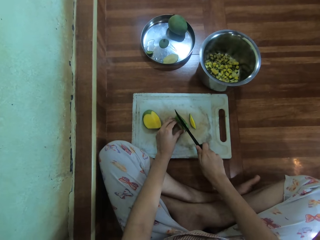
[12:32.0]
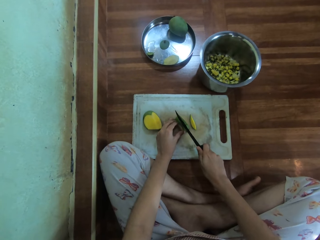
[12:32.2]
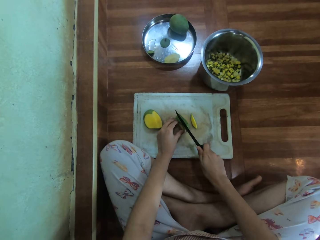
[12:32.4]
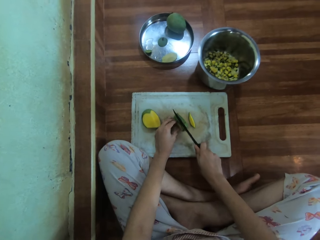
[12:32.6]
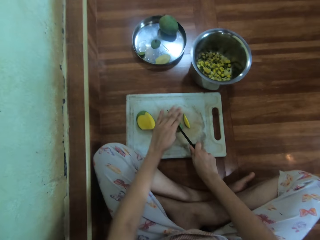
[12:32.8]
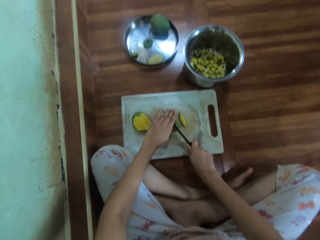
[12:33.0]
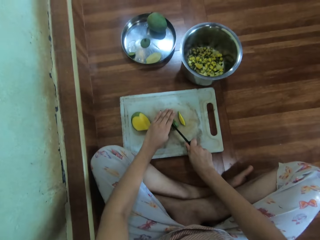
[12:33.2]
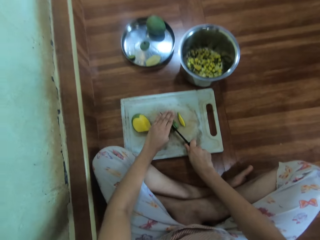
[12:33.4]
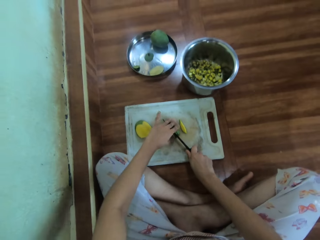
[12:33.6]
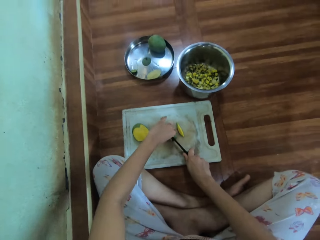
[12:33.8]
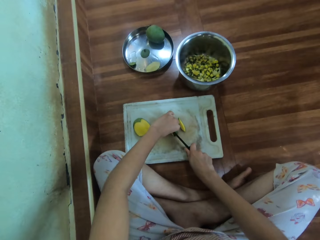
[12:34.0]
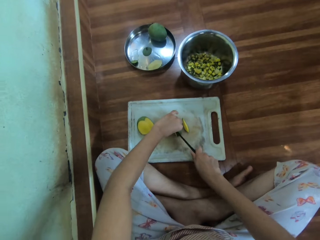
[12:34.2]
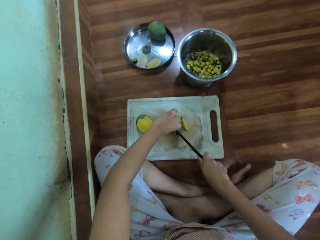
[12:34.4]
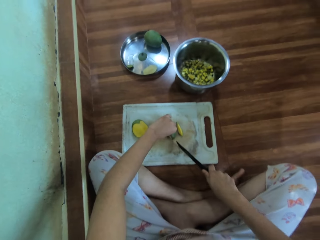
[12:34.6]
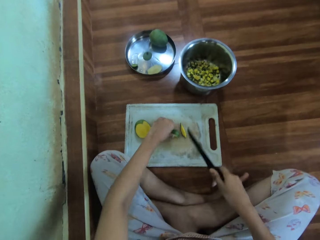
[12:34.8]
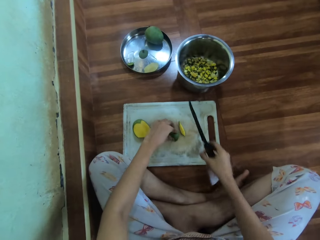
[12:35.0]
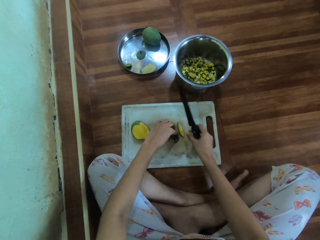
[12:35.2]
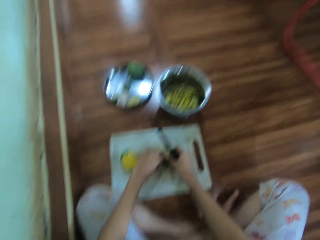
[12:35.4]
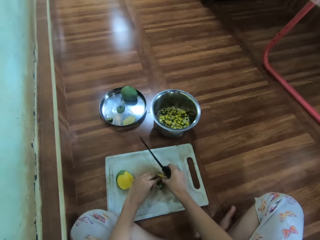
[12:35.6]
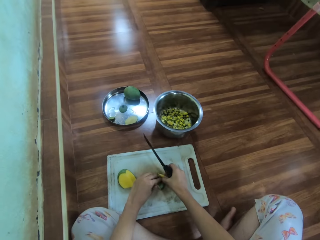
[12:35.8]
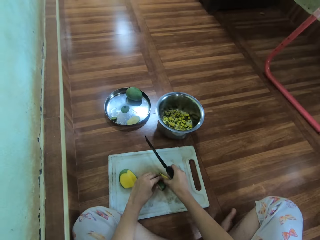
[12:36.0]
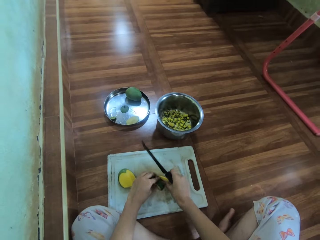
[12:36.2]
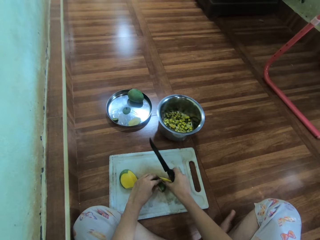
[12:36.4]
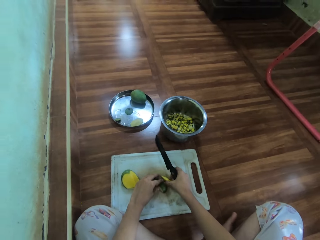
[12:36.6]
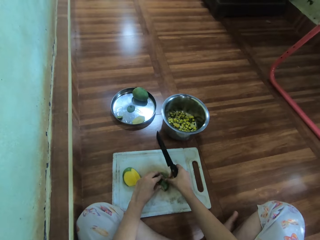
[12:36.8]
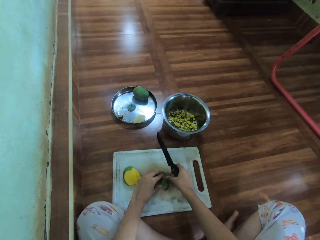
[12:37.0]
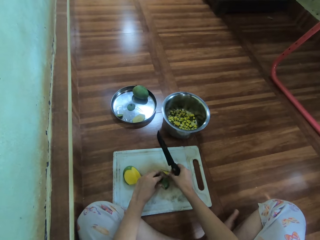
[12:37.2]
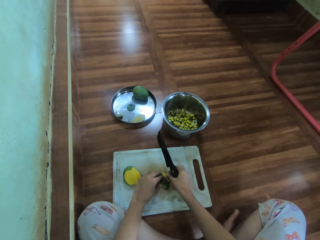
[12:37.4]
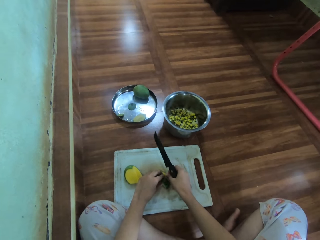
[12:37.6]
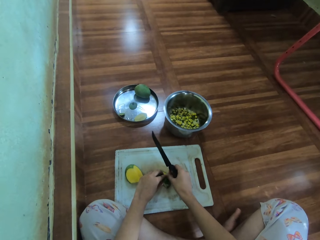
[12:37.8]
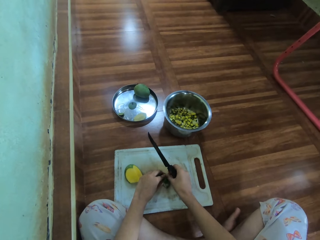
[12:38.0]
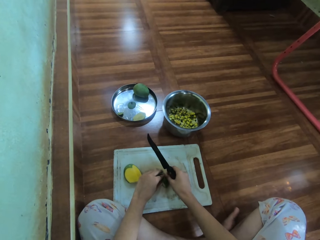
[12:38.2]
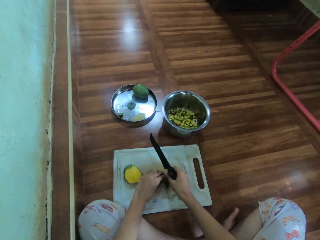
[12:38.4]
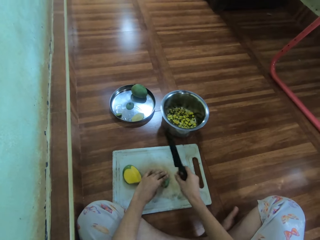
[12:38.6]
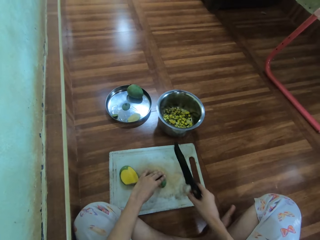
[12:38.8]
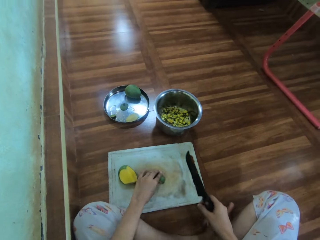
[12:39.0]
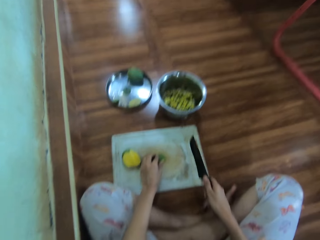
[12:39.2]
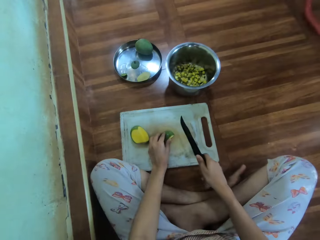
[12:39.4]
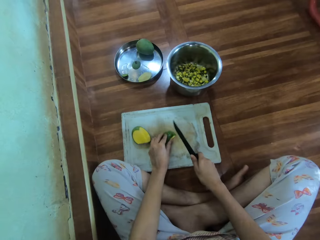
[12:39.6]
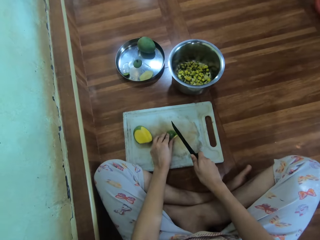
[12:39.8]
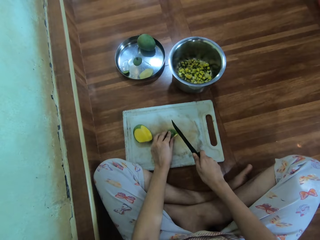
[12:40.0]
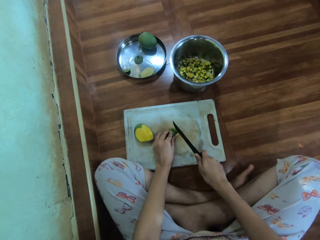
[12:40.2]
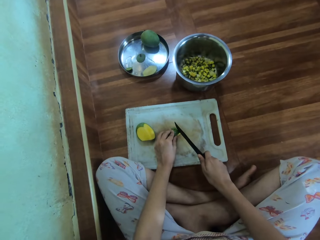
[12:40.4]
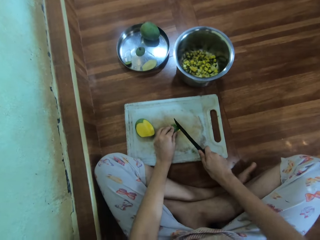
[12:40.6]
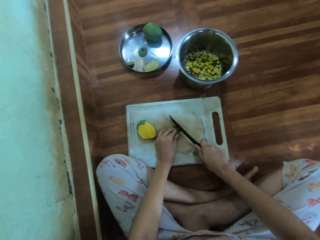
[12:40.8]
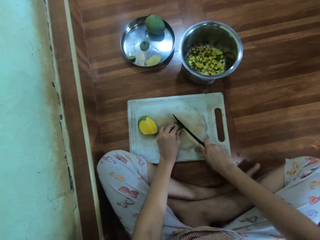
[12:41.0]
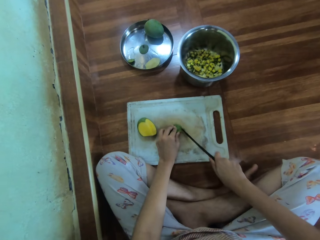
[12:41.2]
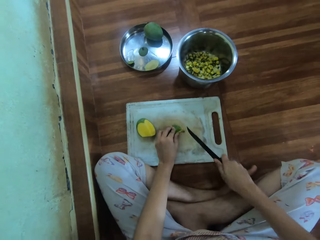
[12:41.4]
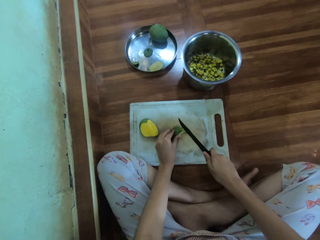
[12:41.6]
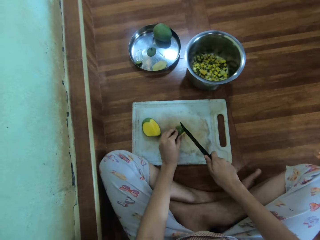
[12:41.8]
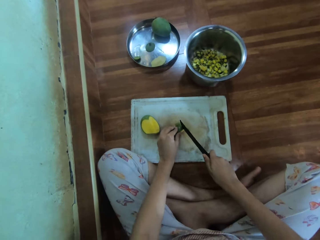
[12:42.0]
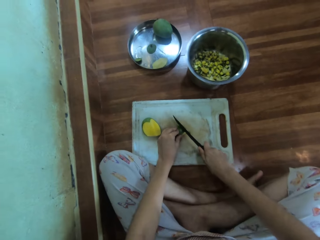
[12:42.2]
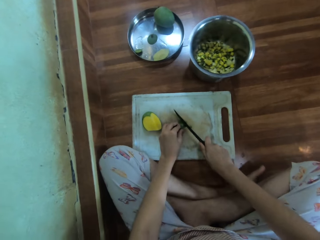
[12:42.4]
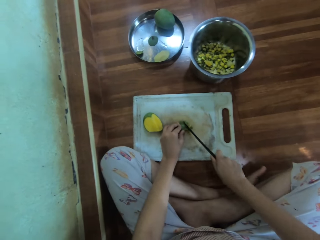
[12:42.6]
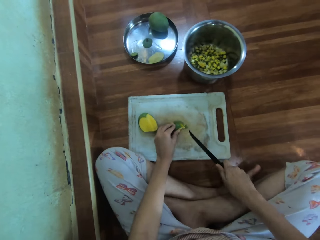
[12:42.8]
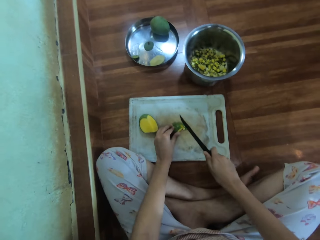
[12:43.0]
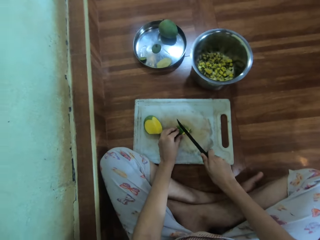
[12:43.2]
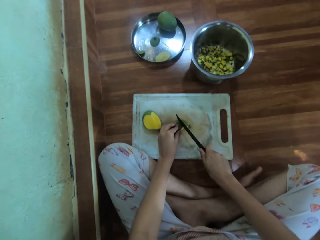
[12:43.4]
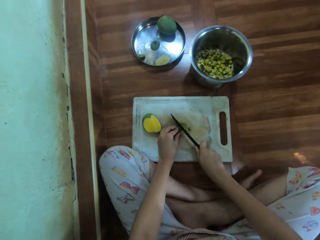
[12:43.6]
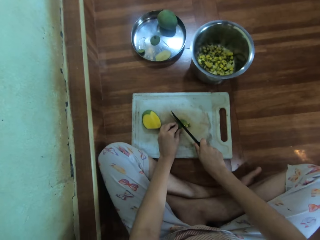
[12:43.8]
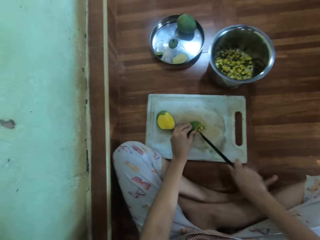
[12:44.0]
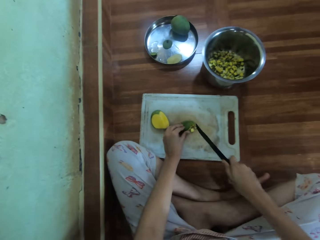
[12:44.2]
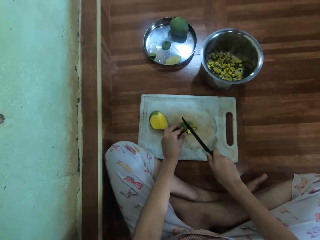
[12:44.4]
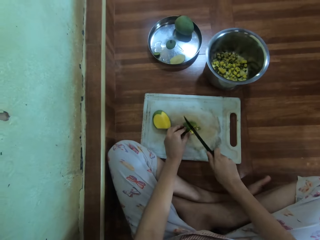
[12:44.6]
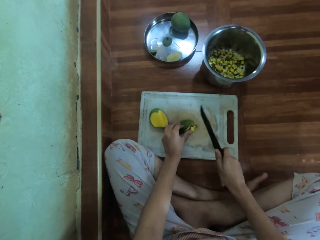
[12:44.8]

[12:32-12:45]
The camera wearer holds the fruits together. They chop the fruit.

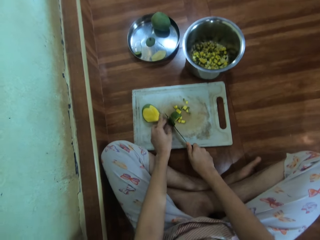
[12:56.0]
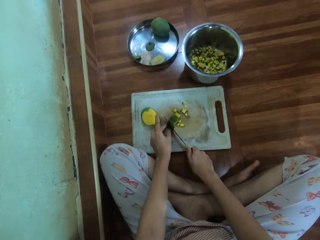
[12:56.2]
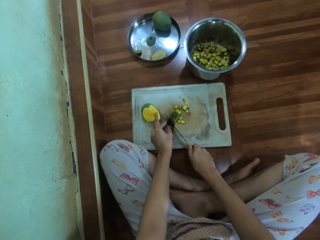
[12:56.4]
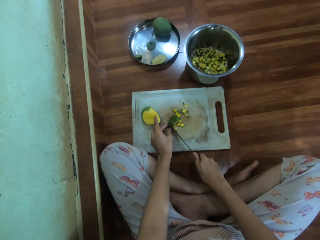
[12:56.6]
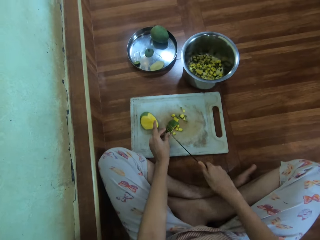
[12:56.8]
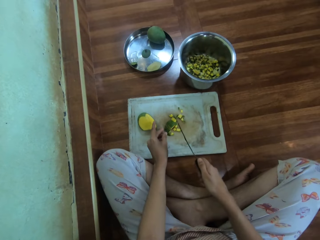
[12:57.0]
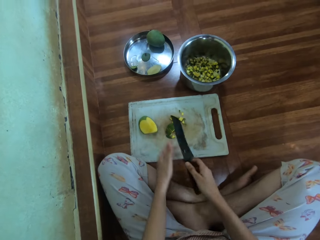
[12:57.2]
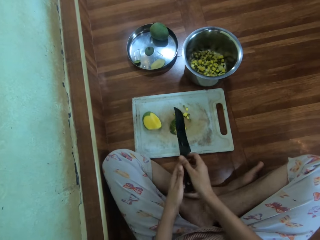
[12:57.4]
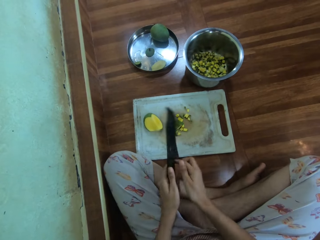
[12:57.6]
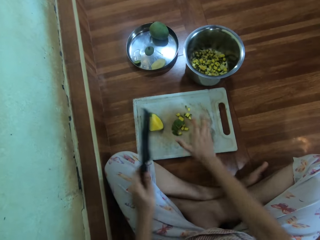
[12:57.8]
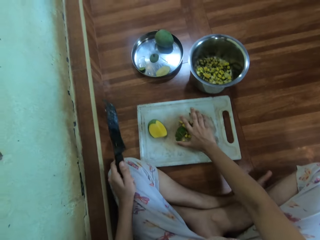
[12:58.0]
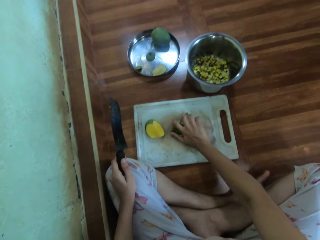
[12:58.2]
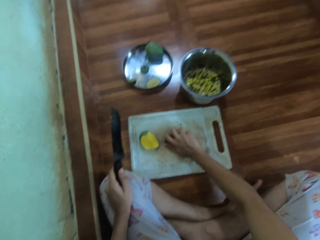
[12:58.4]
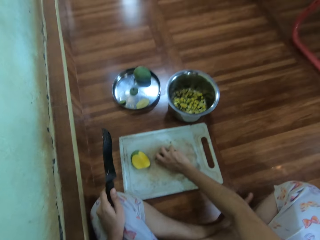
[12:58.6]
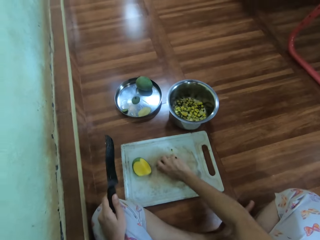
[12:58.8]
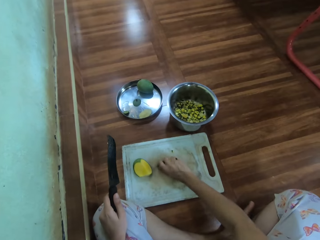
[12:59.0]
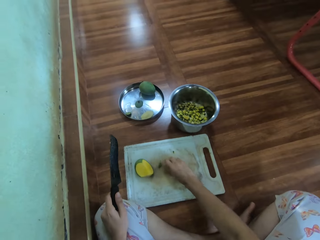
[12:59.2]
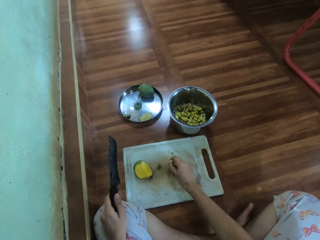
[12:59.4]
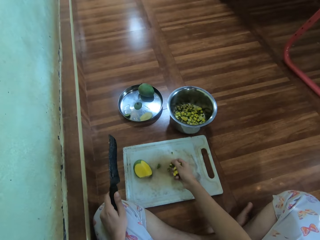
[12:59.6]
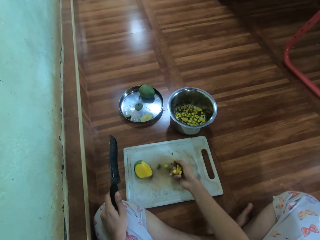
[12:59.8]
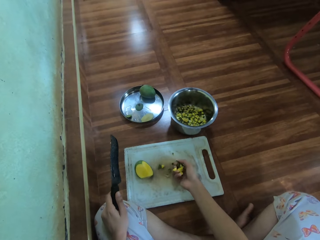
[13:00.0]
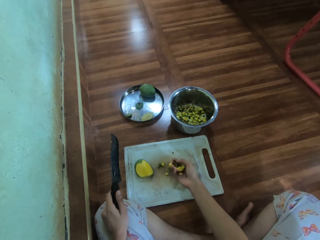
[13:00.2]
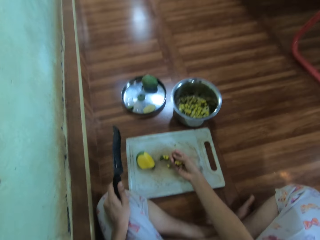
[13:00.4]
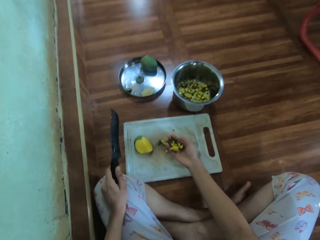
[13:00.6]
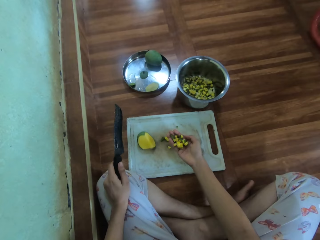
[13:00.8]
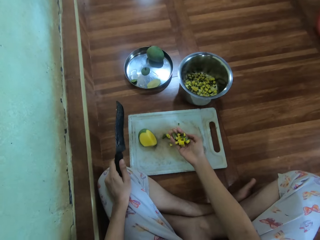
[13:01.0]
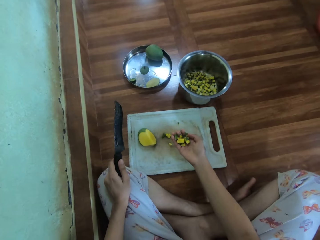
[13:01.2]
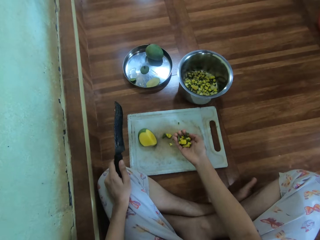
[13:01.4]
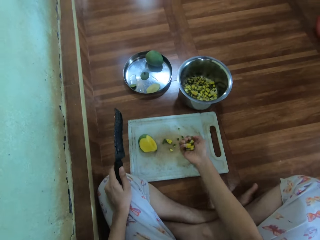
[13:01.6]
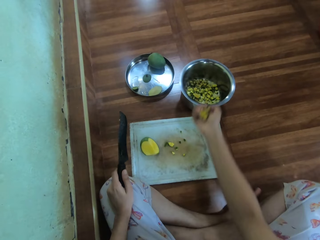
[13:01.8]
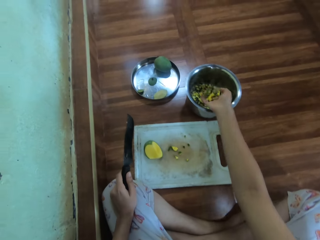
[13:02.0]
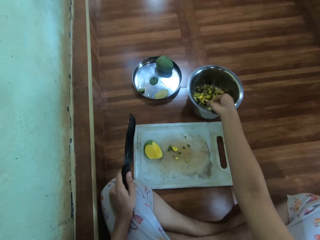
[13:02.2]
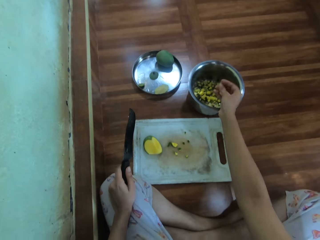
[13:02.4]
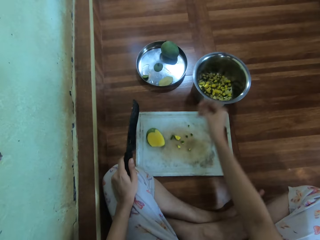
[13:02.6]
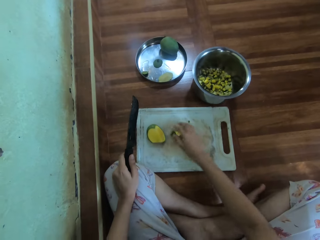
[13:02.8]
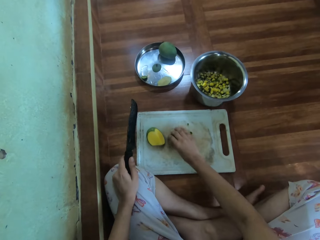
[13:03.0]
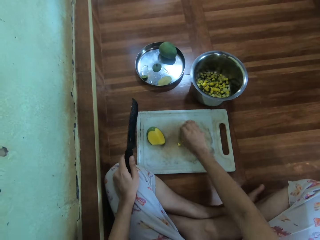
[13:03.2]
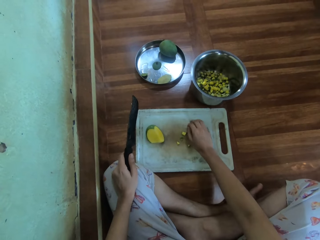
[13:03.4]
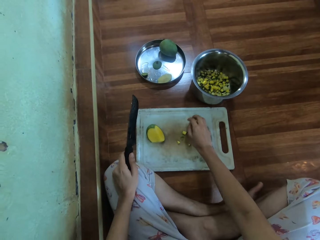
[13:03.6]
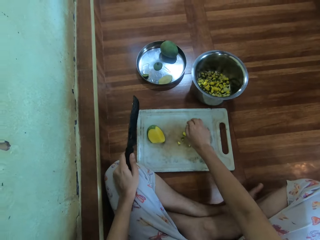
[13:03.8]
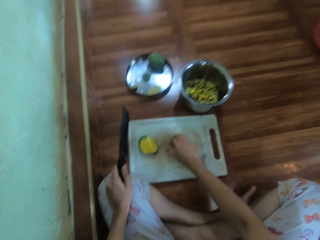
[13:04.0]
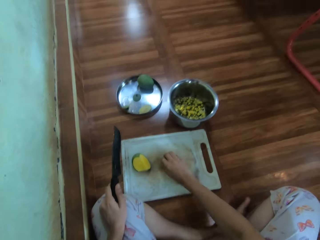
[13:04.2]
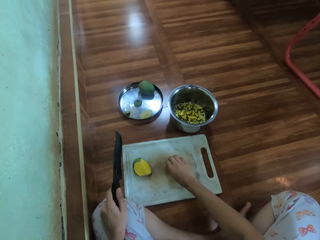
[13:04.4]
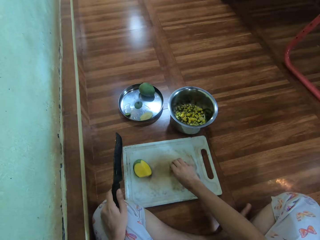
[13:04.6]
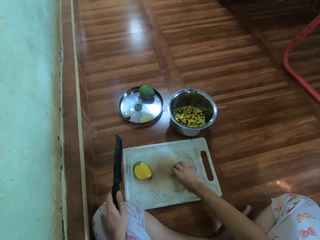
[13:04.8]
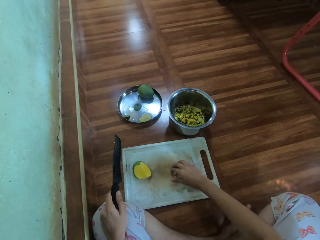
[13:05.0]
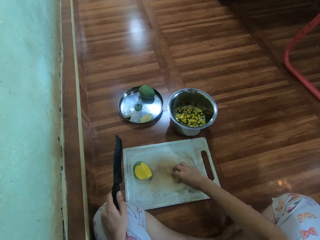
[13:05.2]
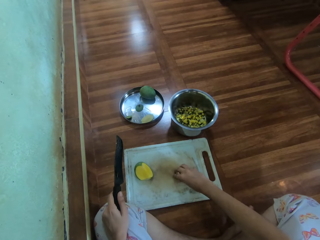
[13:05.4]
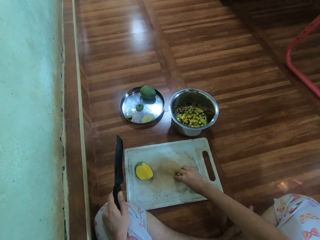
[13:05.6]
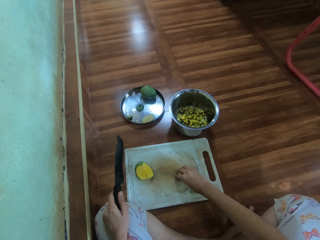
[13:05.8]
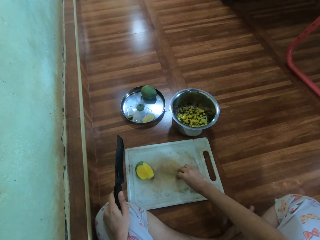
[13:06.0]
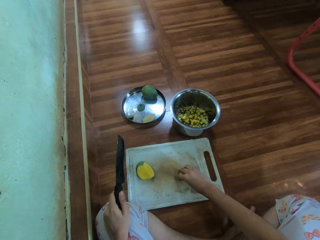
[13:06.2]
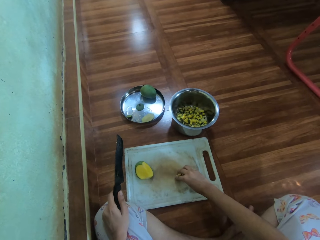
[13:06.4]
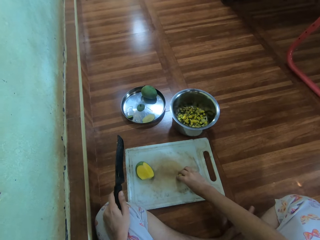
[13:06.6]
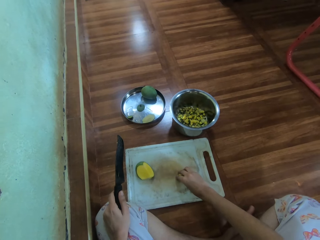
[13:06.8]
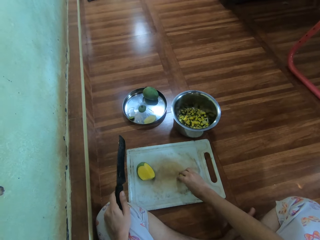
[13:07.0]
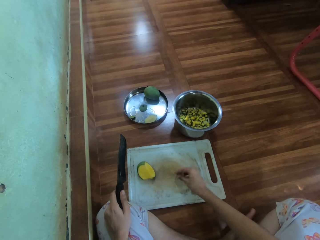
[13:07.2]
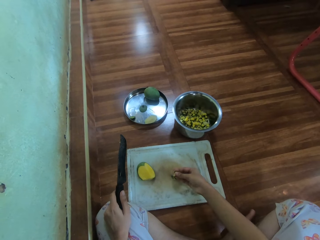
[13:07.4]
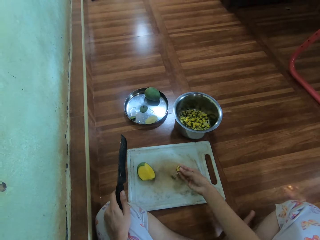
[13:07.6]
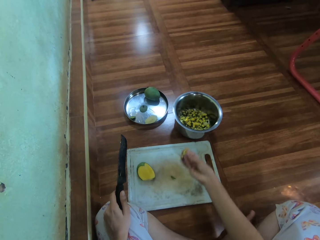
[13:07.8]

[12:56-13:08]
The camera wearer holds the knife with the left hand. They pick the pieces of mango from the chopping board. They put the pieces of mango on the cooking pot. They pick the pieces of mango from the chopping board.
